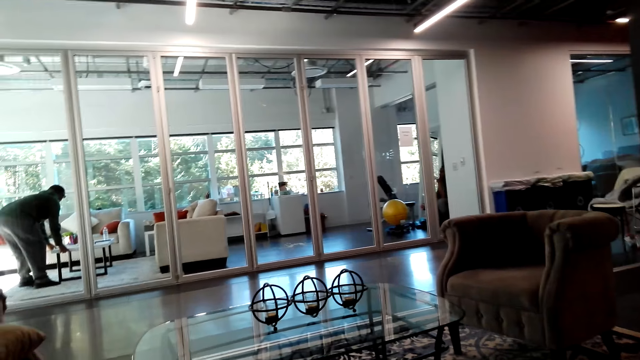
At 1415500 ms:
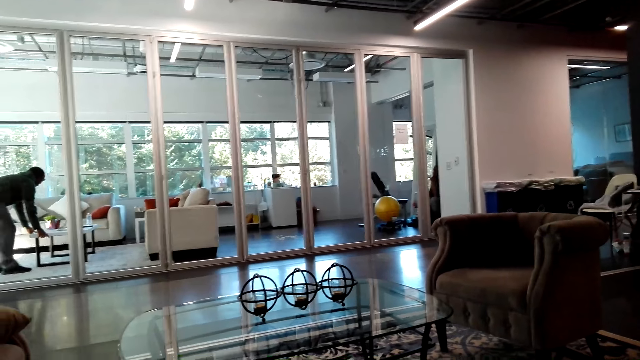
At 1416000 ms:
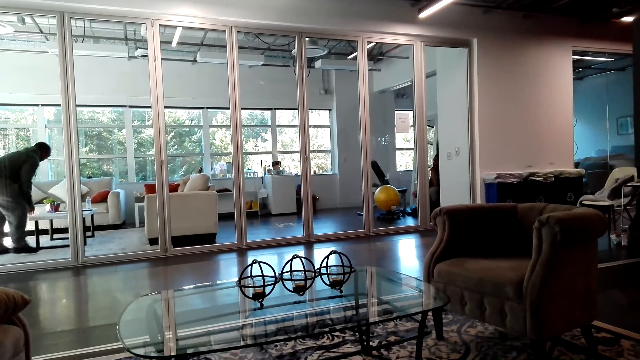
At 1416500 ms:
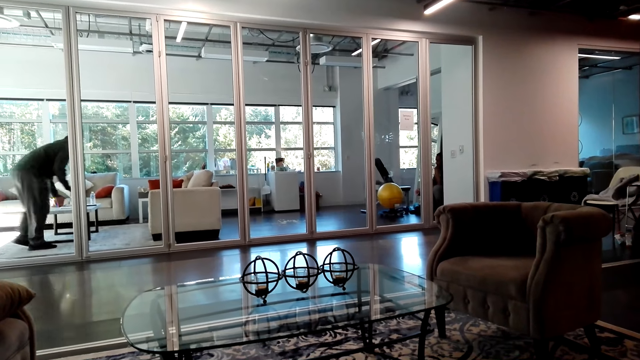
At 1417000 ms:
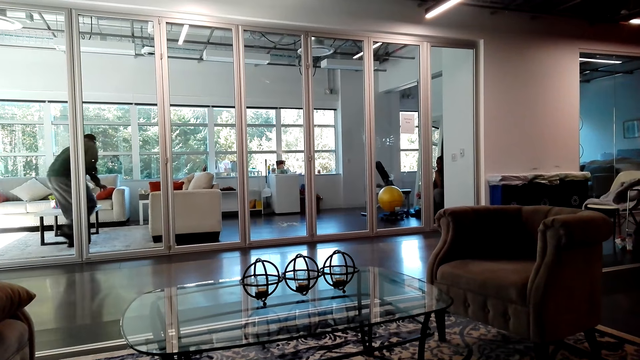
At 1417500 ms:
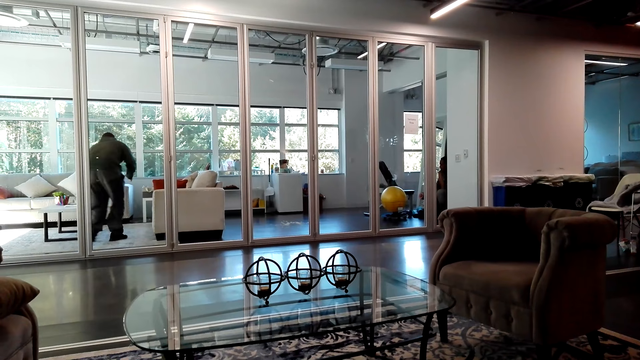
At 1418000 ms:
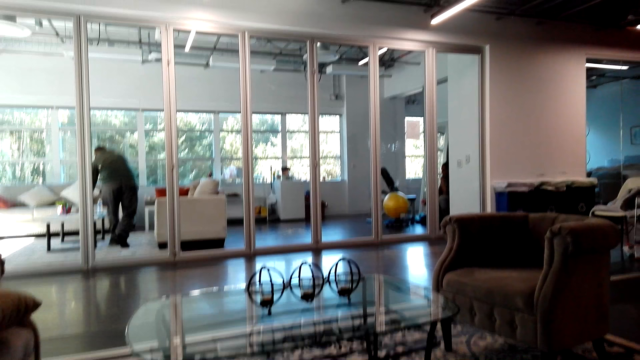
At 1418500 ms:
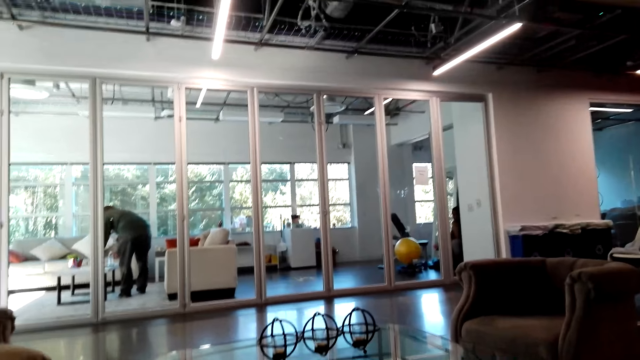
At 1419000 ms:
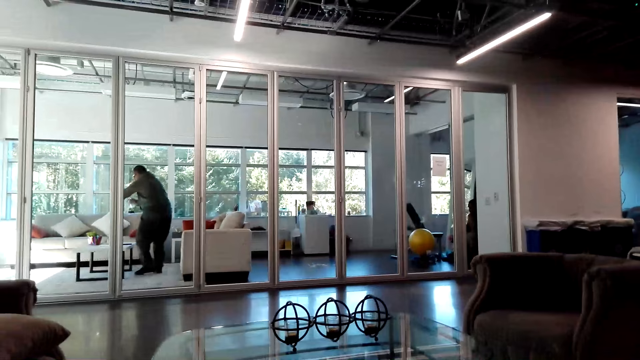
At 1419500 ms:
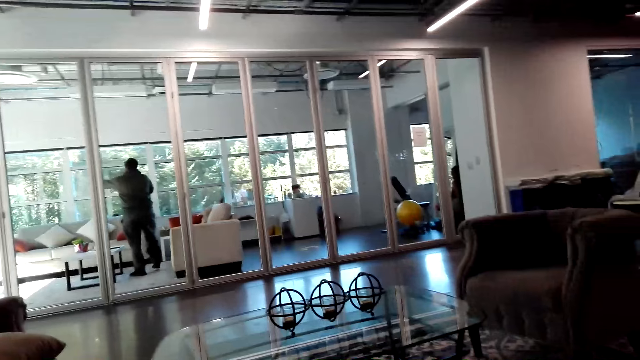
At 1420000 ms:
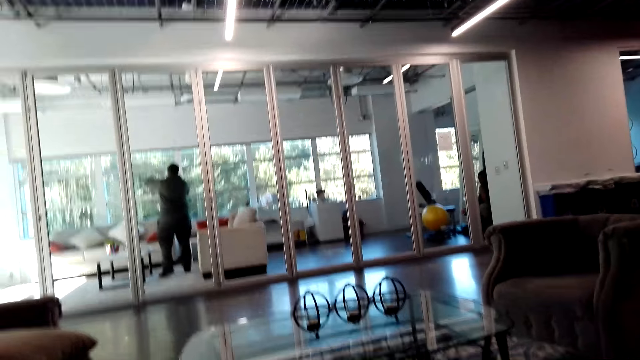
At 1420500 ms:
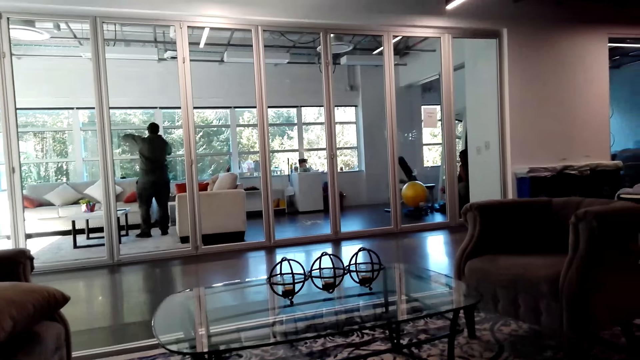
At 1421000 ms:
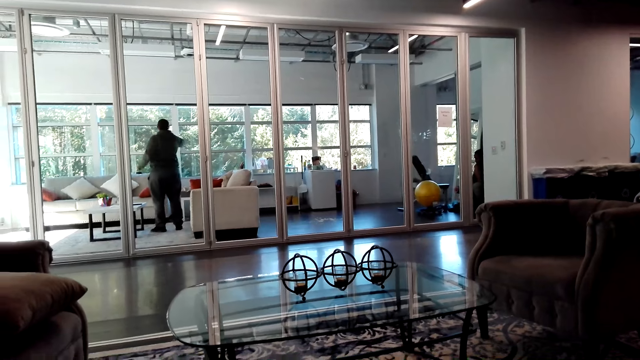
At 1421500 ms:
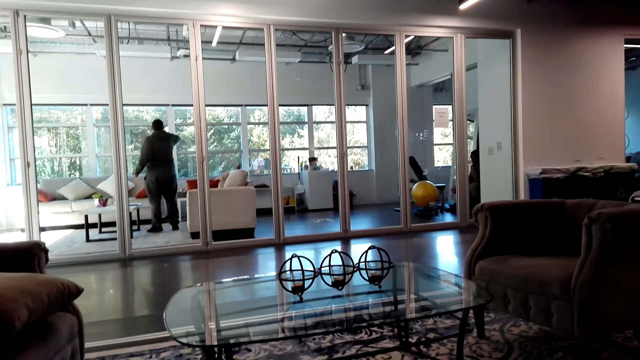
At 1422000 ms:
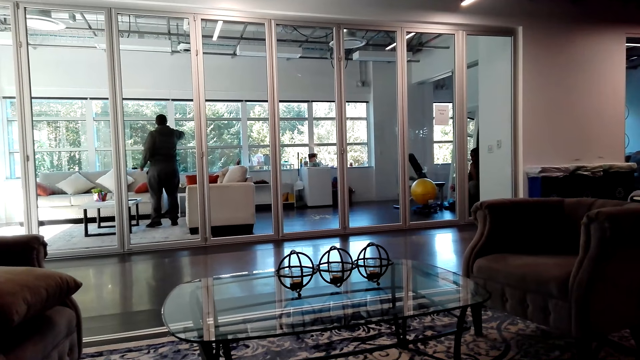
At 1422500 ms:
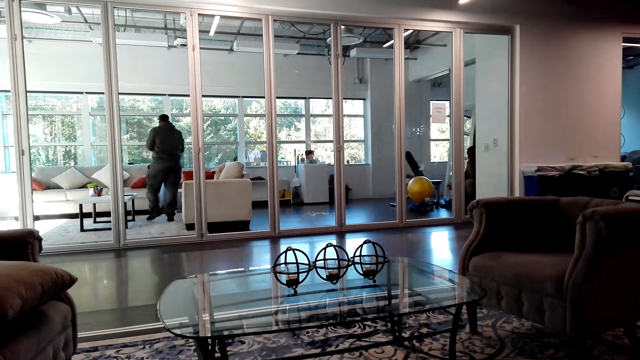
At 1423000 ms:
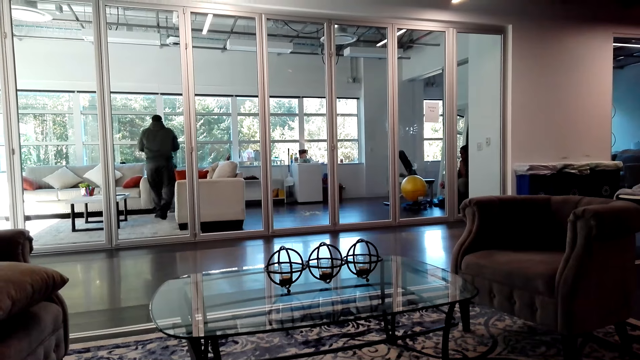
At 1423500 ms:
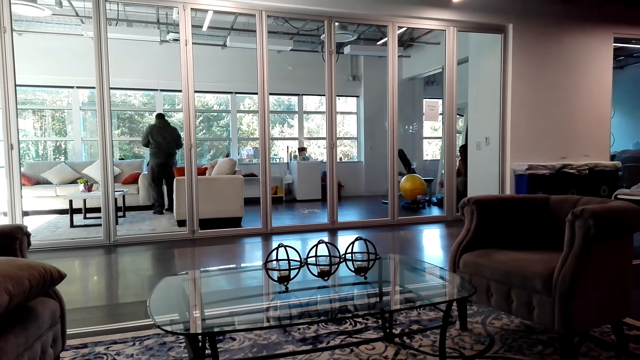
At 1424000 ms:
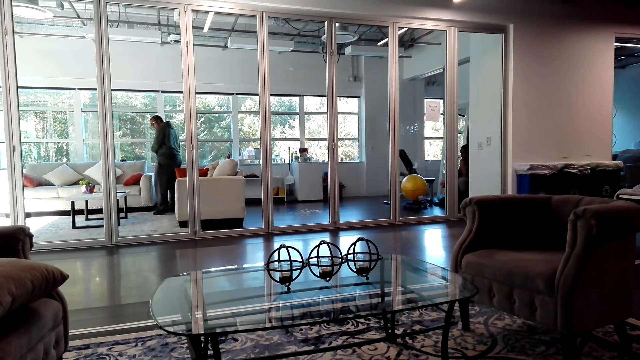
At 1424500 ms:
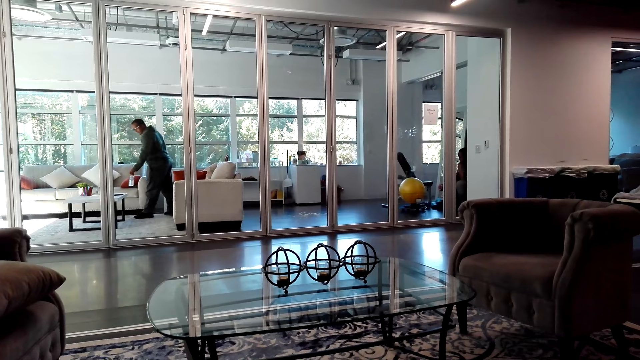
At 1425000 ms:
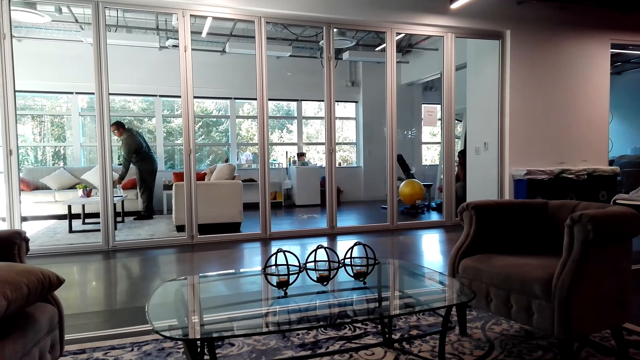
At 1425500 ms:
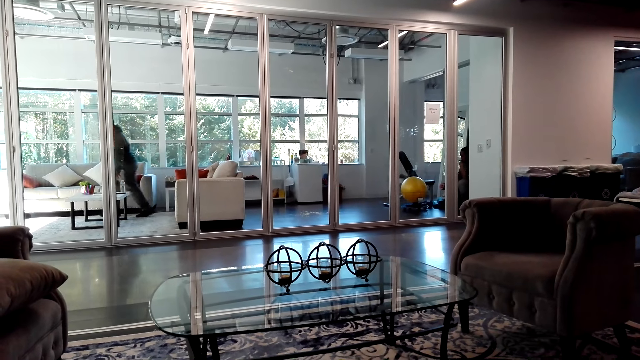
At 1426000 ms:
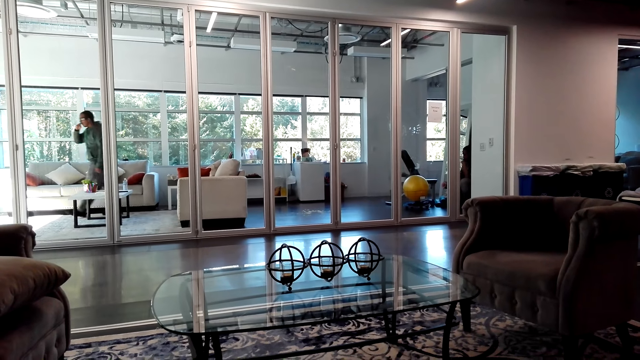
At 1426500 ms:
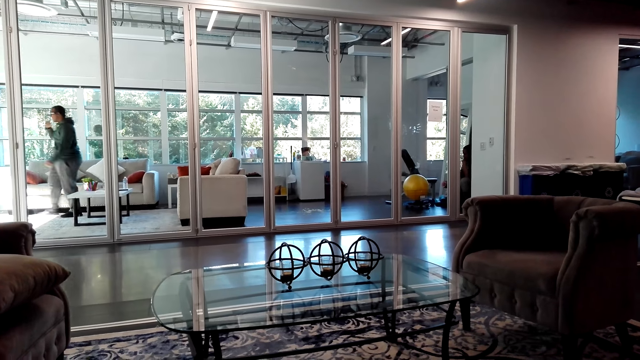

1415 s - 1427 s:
The person picks up the water bottle from the table and drinks the water. The camera wearer looks around. The person puts the water bottle on the table.

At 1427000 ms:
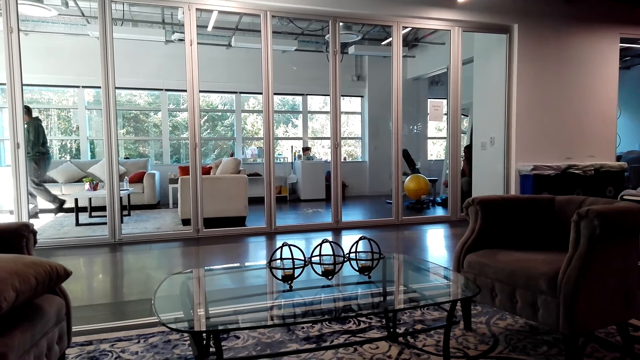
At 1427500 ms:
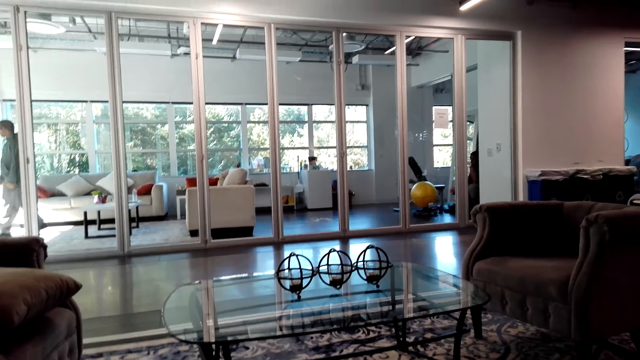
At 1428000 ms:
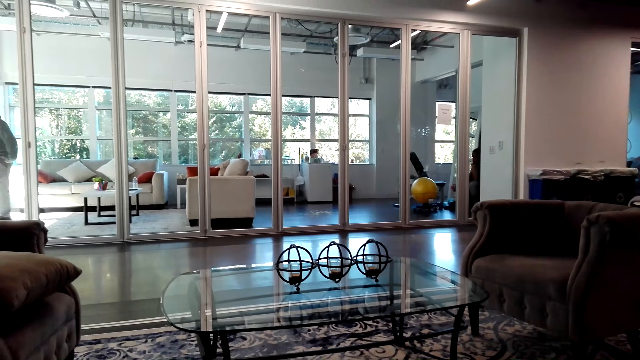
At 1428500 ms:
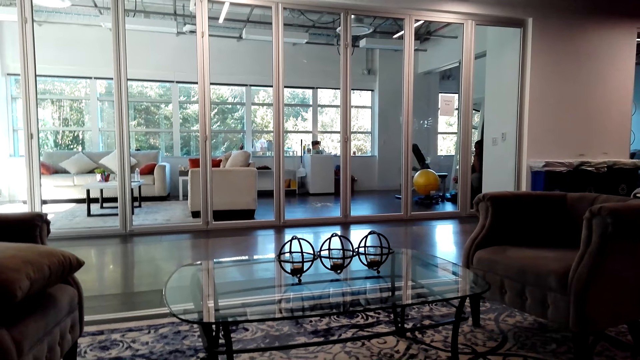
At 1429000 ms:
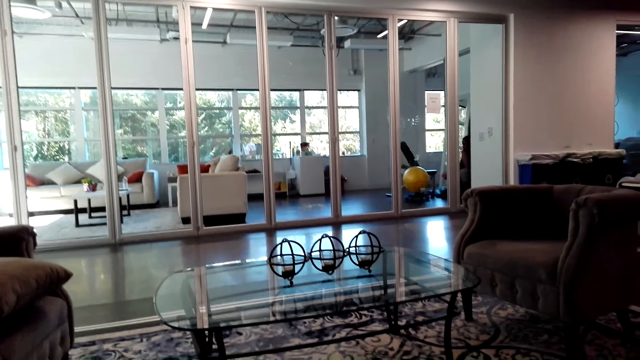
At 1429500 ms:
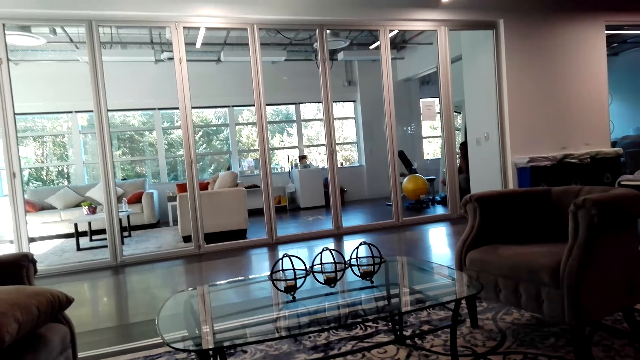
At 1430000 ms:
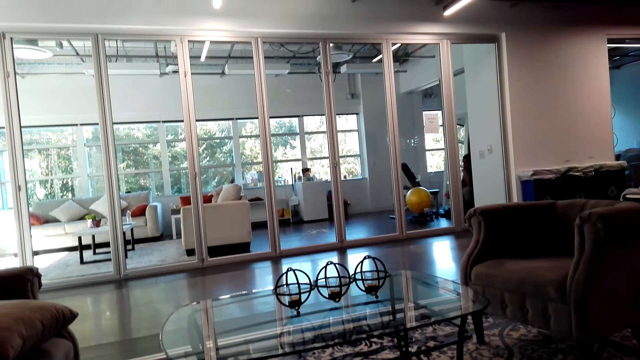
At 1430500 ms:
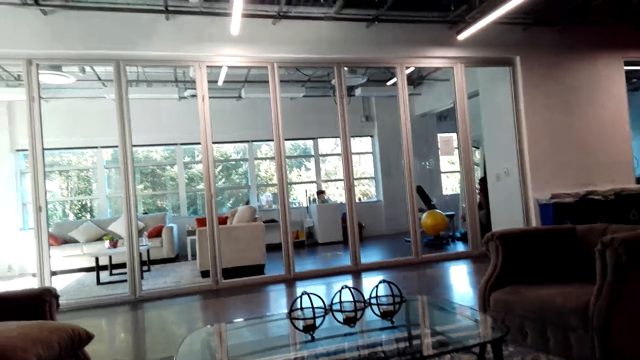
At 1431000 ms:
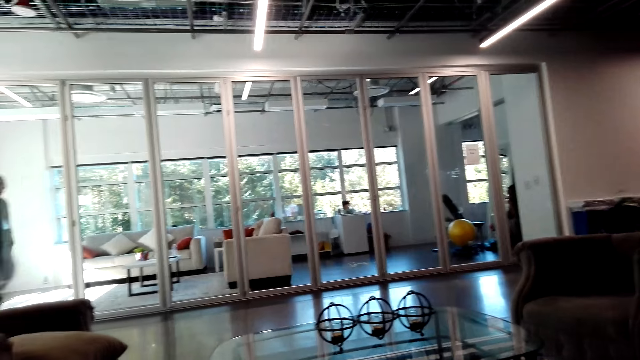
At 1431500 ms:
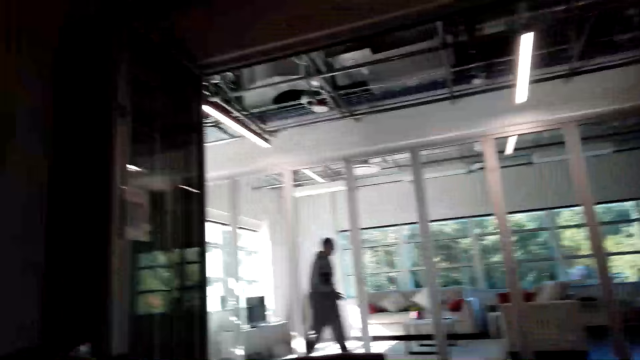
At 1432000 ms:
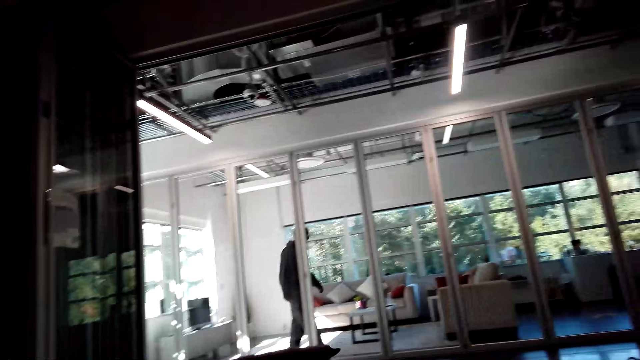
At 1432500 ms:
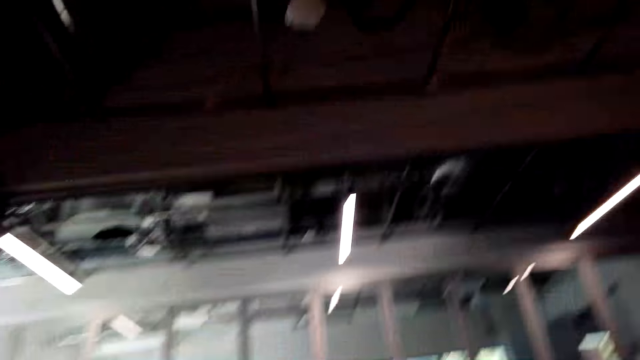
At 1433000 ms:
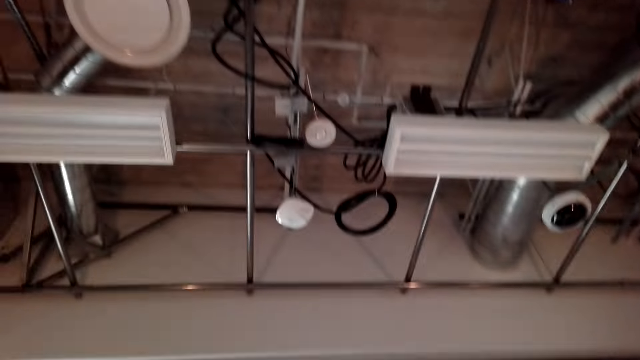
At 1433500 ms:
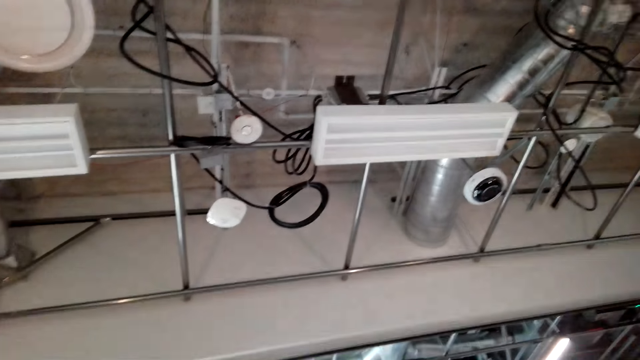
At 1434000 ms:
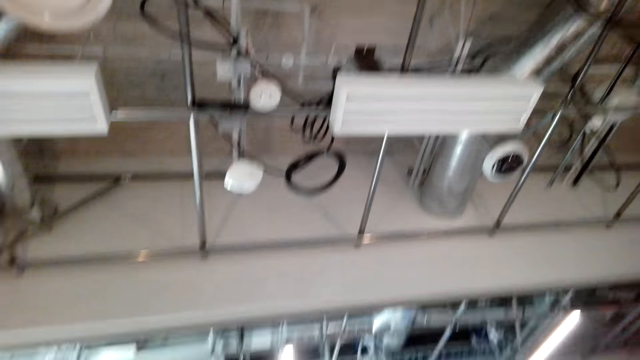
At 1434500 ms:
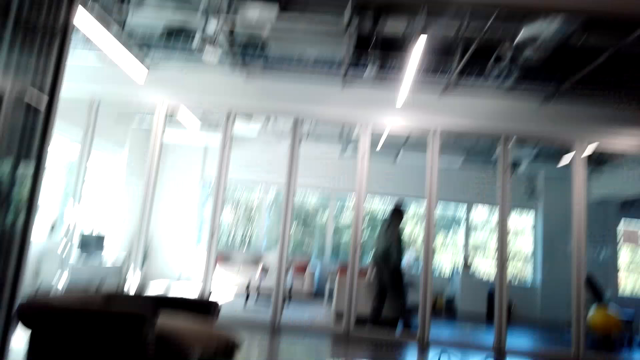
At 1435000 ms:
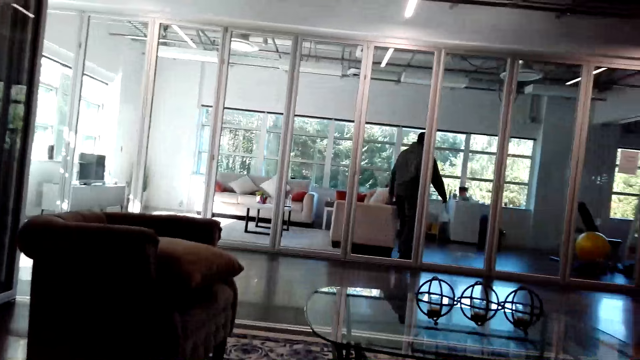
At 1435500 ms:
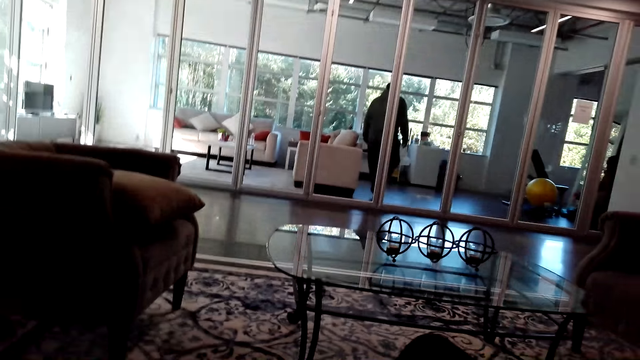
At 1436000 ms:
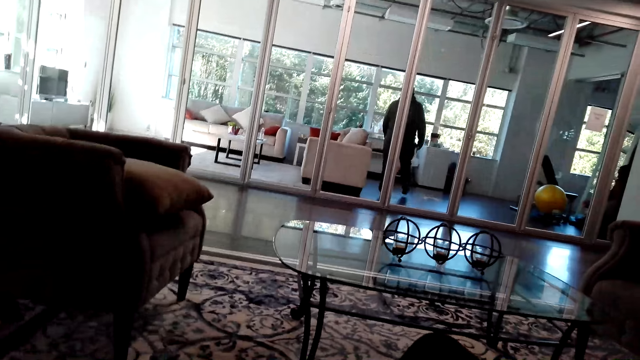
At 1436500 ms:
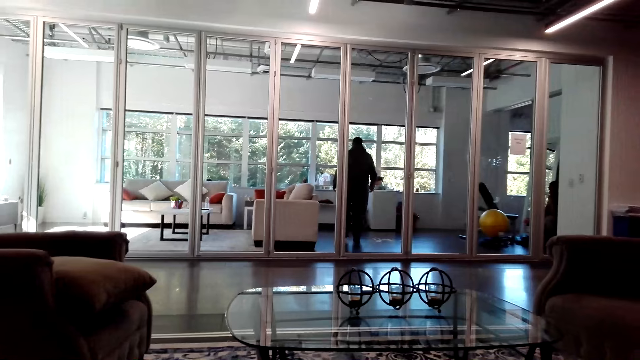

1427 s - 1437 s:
The person walks out of the living room. The camera wearer moves her head.
